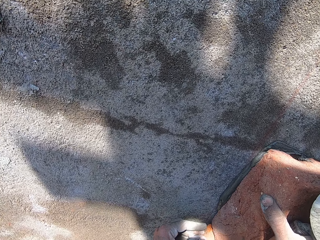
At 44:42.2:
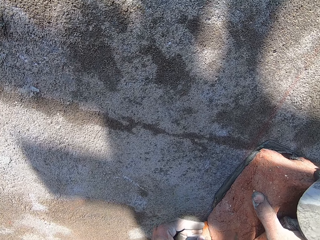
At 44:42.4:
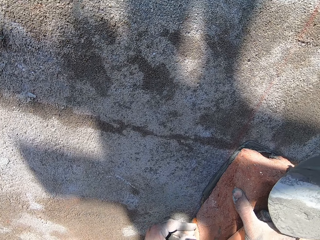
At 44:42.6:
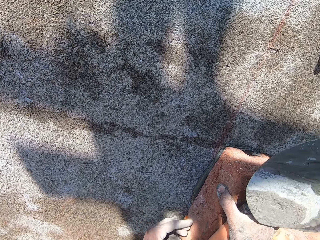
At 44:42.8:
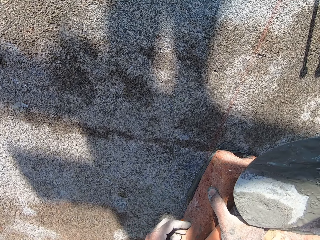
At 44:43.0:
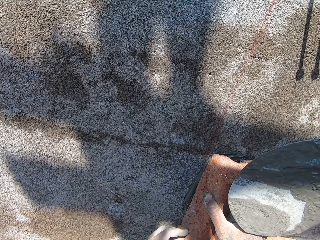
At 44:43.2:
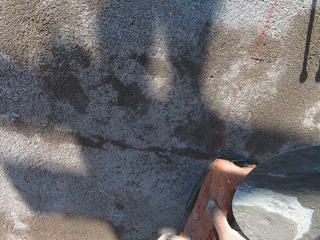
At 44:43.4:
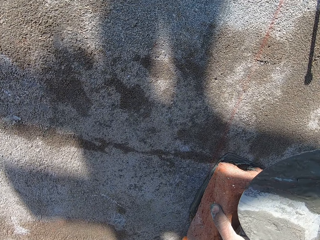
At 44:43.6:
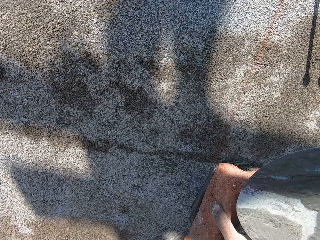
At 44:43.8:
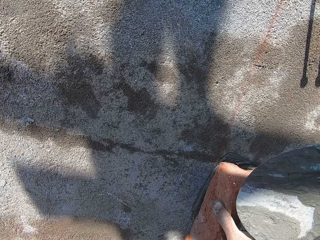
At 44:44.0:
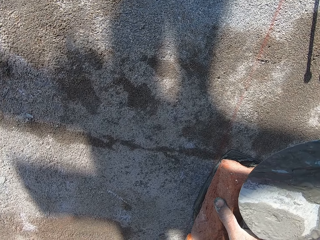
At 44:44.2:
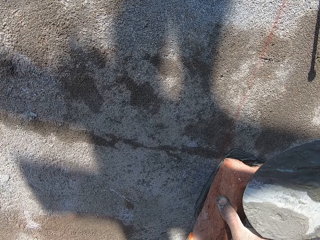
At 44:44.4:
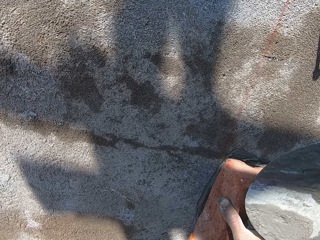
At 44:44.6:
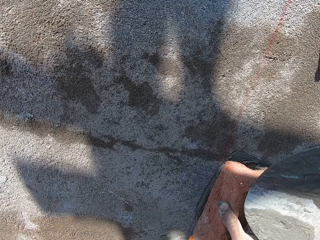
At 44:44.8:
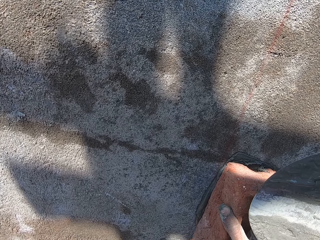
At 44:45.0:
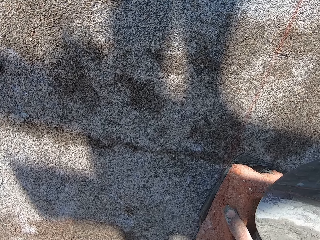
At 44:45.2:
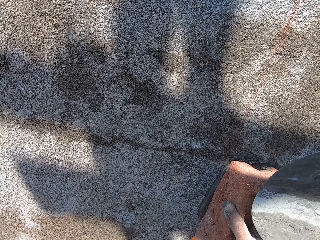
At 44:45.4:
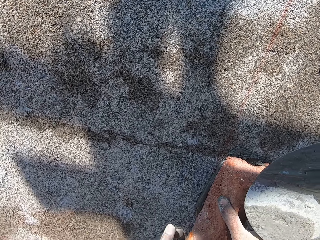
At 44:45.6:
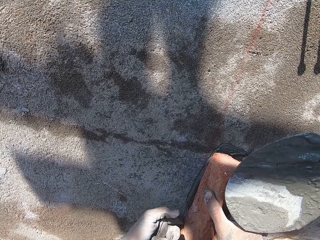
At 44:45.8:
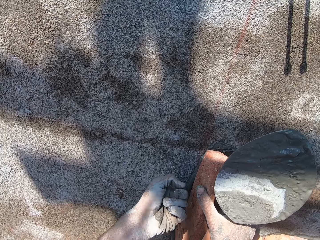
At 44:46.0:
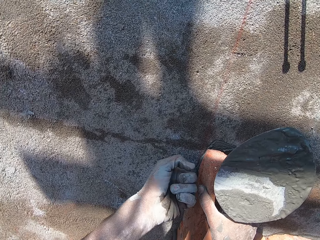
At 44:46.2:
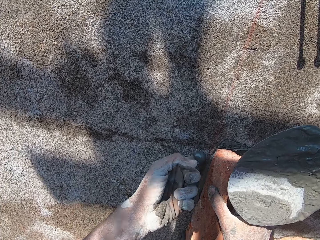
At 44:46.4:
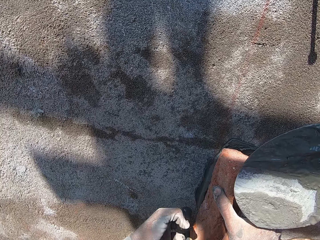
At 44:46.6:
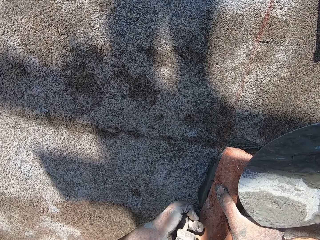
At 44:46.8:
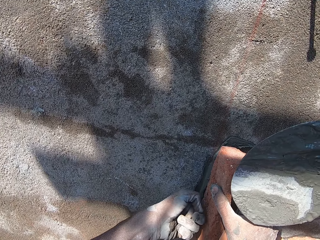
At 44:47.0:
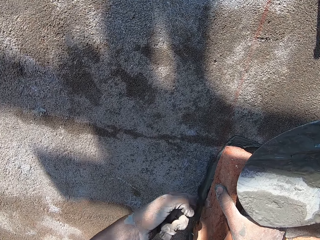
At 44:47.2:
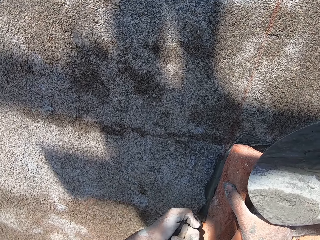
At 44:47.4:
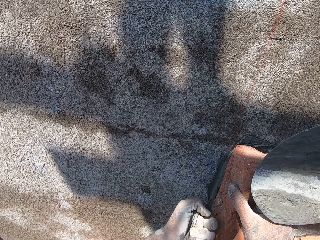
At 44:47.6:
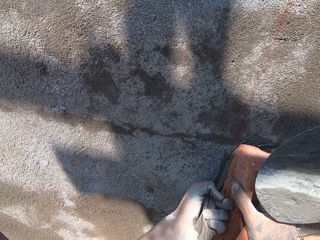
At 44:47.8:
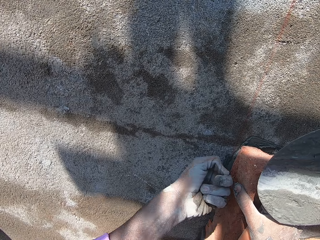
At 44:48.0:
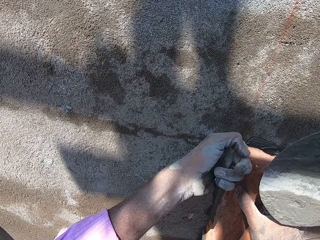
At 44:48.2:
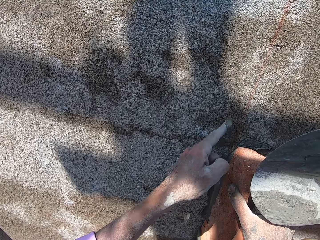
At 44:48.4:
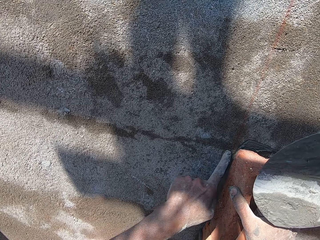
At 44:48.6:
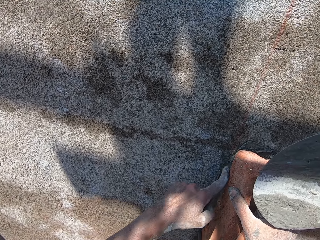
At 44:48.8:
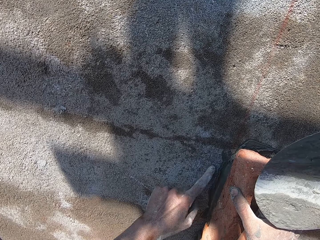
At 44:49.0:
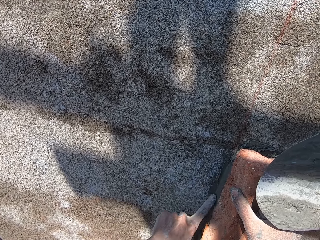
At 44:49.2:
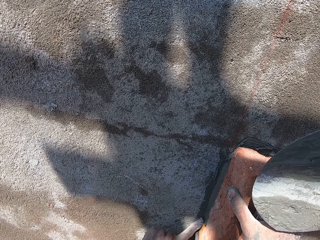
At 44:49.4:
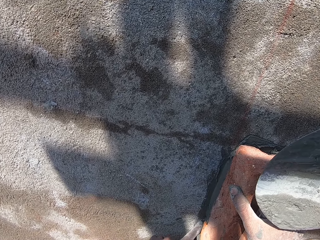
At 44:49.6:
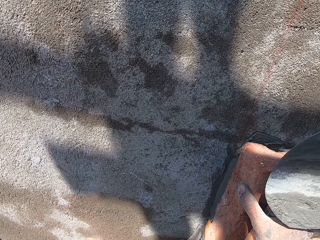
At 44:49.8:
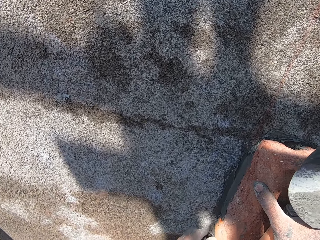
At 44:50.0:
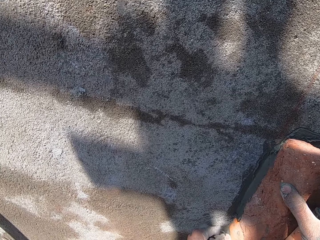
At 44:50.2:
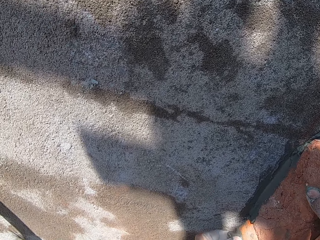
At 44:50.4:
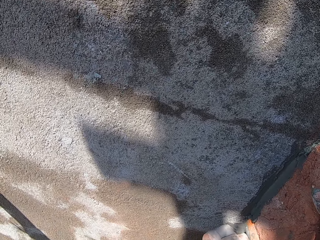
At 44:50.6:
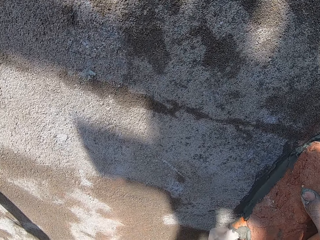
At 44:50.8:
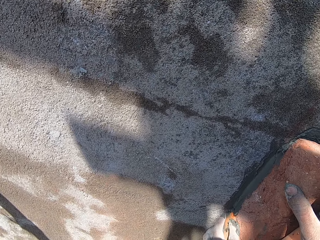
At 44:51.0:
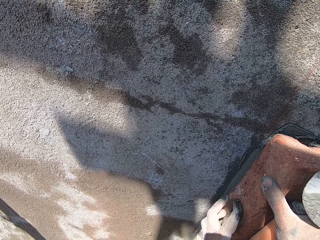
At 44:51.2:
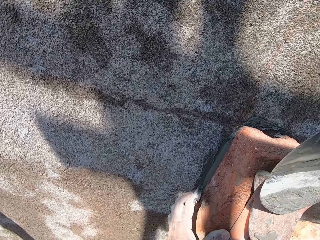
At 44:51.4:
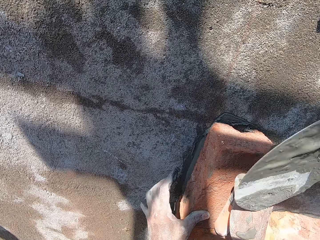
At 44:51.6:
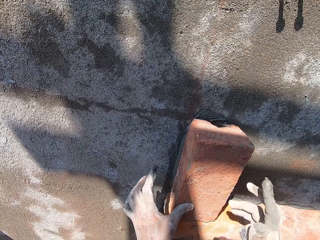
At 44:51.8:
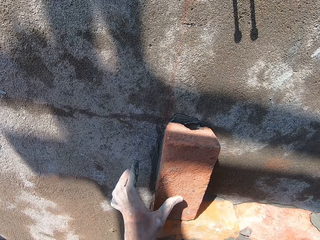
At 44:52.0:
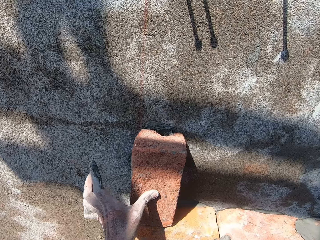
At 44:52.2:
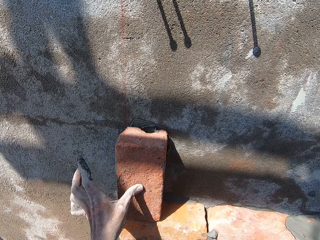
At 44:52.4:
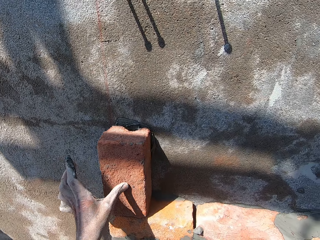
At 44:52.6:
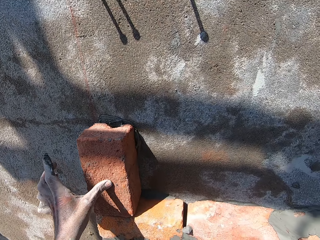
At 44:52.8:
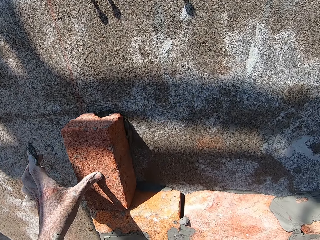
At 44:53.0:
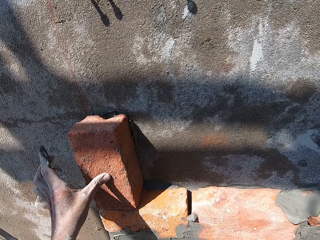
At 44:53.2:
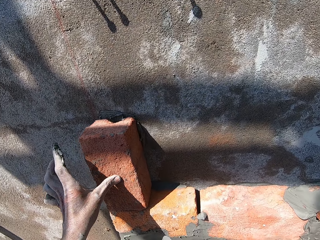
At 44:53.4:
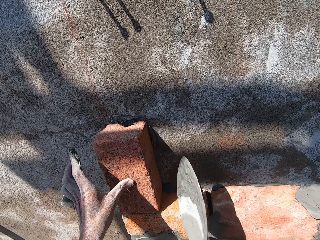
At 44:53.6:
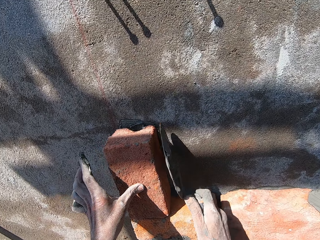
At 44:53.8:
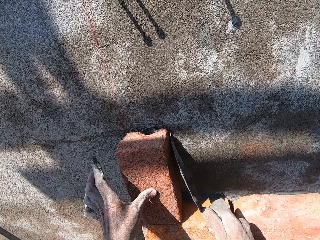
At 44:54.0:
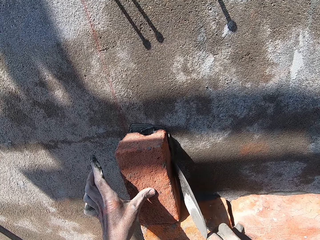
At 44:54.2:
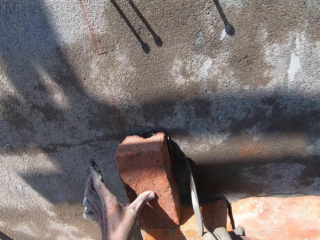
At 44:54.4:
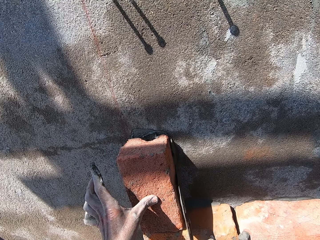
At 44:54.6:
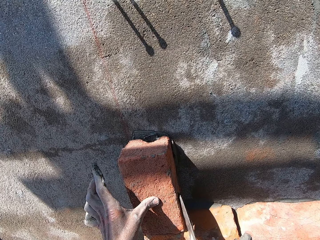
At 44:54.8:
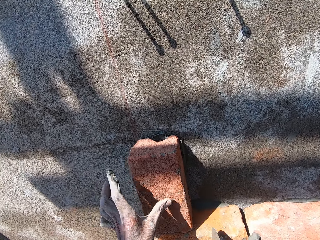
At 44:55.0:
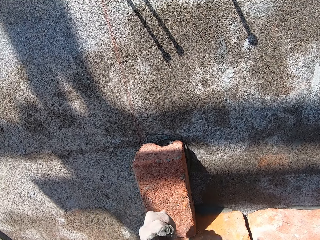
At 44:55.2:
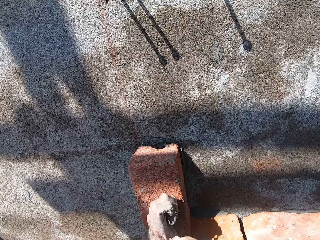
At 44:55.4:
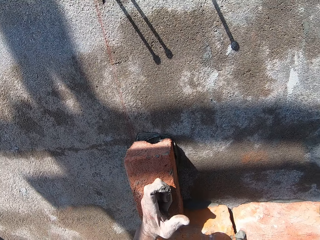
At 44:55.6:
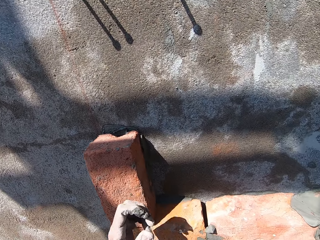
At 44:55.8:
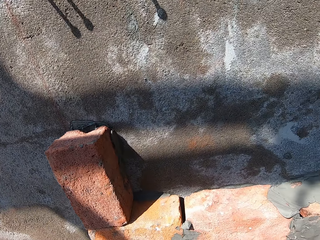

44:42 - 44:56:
The camera wearer smoothens the mixed cement on the brick on the wall with his left hand. He removes cement from the block with a finger. The man interacts with the camera wearer. The camera wearer examines the brick on the wall with his left hand. He aligns the block with a trowel. He smoothens the mixed cement on the brick on the wall with the trowel in his right hand.

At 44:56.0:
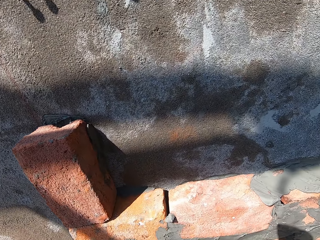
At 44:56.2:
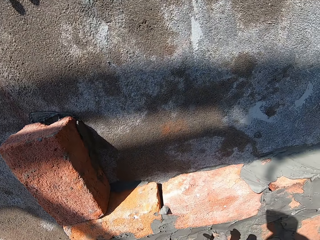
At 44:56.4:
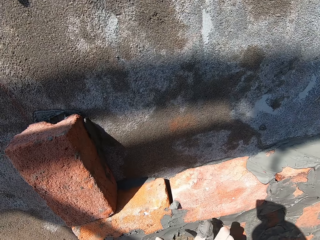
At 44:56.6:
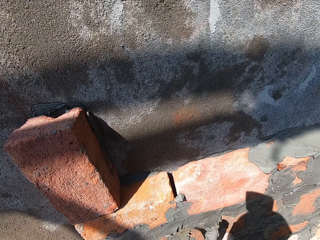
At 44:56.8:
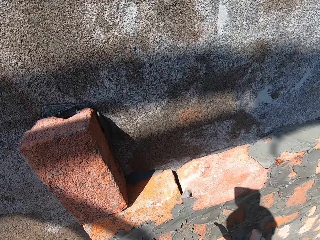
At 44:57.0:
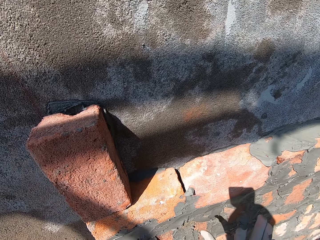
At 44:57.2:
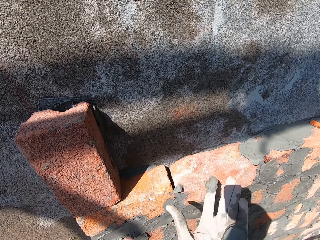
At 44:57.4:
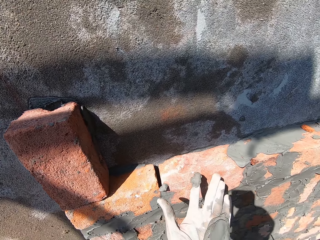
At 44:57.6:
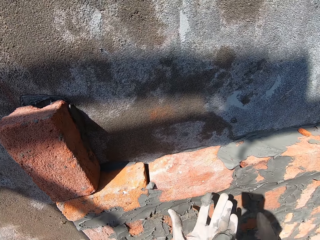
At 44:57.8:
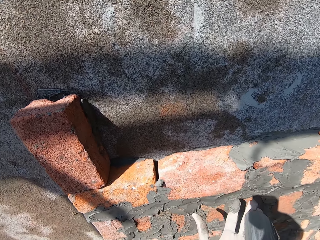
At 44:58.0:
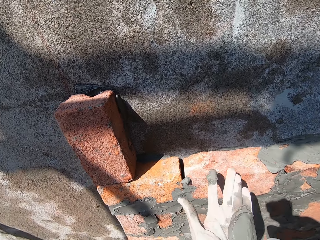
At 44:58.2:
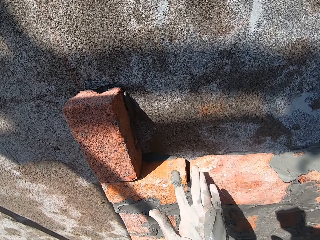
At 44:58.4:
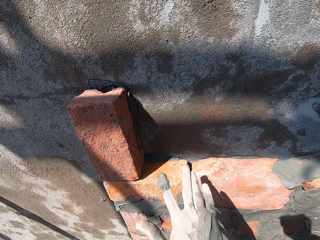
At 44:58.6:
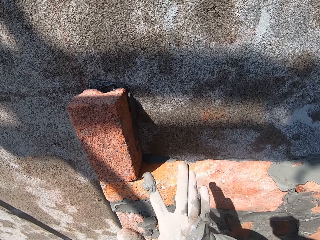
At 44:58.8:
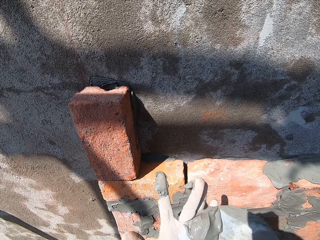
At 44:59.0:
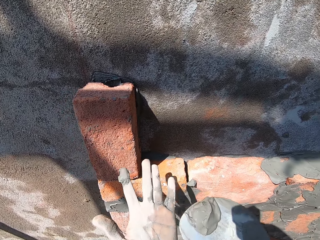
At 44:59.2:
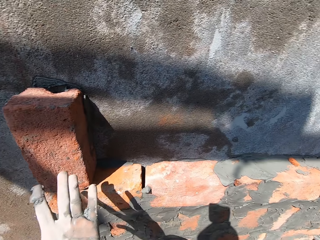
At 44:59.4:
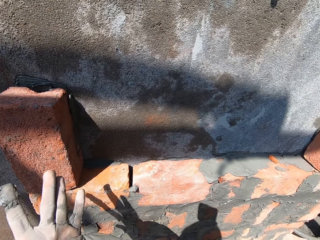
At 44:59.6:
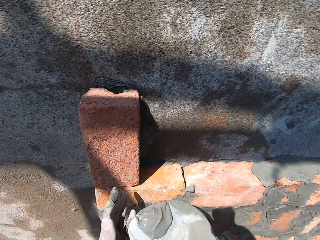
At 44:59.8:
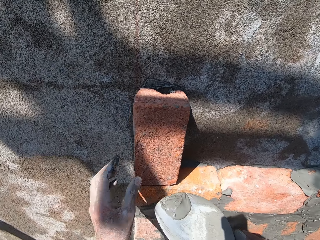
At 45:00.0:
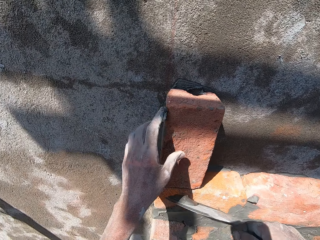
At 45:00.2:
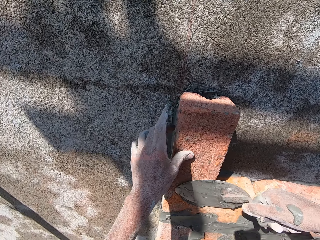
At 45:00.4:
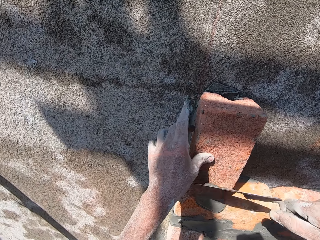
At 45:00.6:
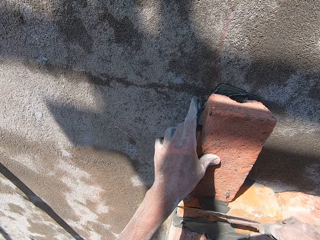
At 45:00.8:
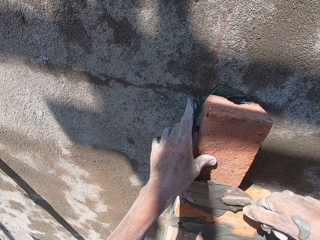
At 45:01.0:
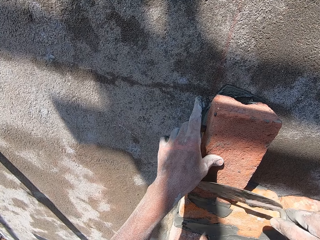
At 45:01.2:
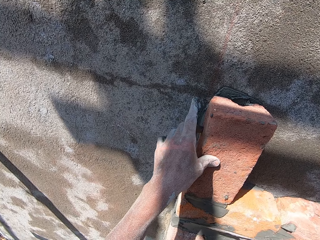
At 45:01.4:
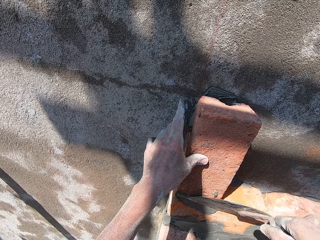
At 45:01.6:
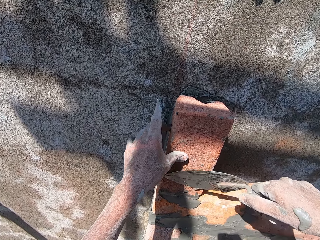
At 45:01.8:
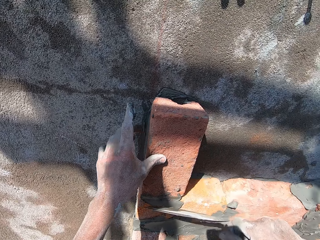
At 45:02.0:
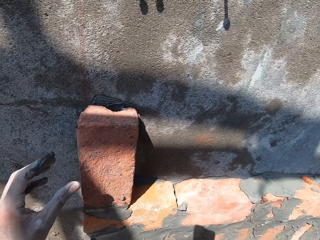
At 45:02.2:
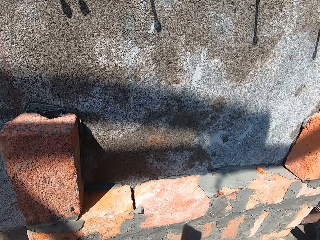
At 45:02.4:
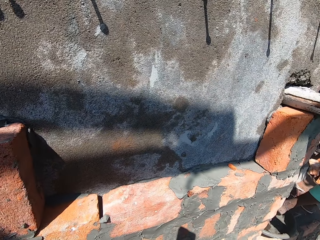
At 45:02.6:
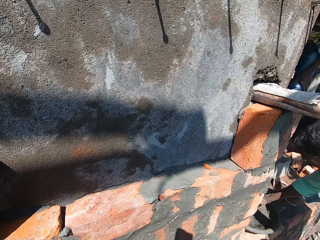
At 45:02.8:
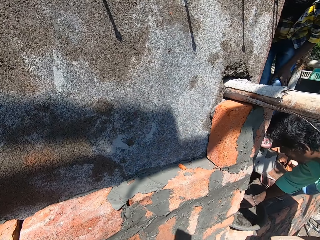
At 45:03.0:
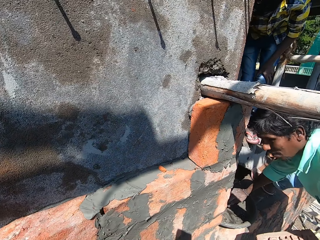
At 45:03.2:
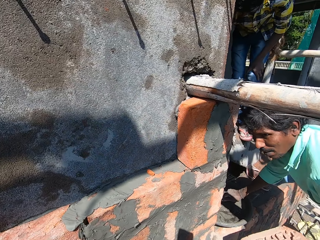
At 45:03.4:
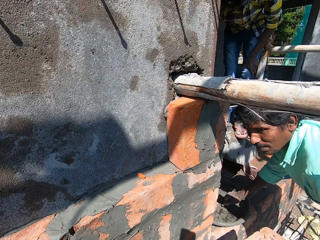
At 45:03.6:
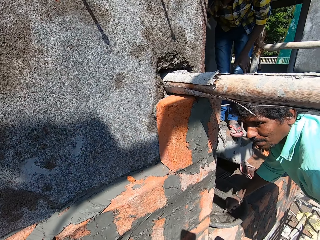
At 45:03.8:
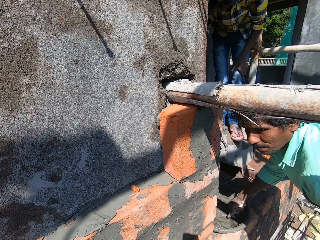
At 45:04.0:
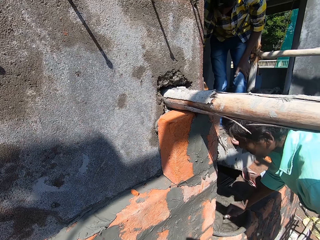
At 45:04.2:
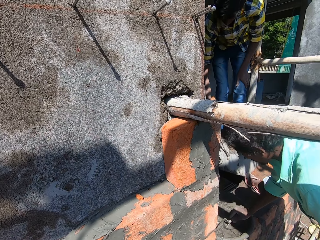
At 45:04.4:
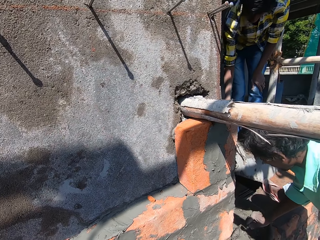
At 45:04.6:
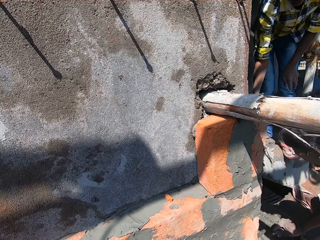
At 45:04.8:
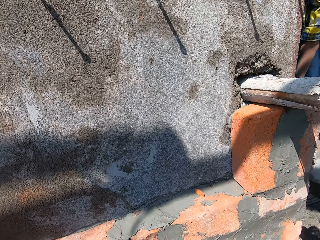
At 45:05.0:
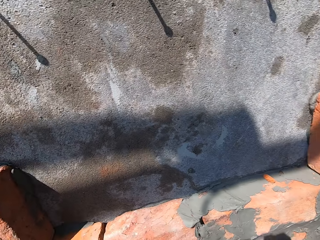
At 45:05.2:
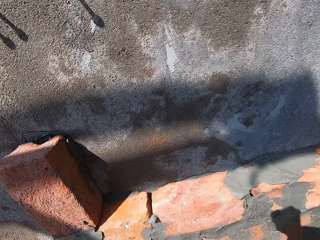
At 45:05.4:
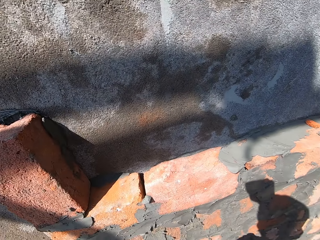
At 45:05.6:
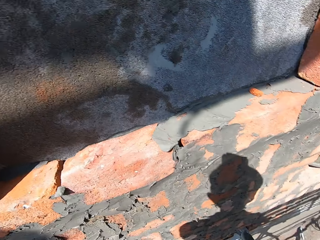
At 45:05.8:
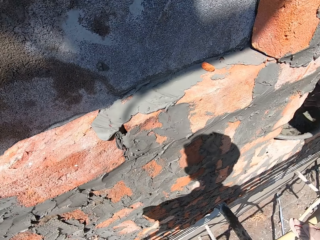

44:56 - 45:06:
The camera wearer smears the mixed cement on his left hand with the trowel in his right hand. He scoops the mixed cement from his left hand with the trowel in his right hand. He holds the brick on the wall with his left hand. He aligns a block with the trowel. He plasters the brick on the wall with the mixed cement on the trowel in his right hand. A man picks up cement from the basin. The man passes a brick to the camera wearer with his left hand. The man turns the mixed cement in the head pan on the ledge with the trowel in his right hand. The camera wearer collects the brick from the man with his left hand.
